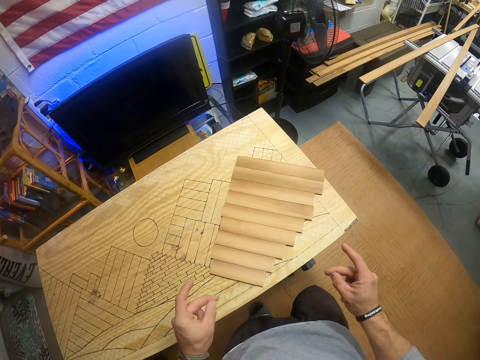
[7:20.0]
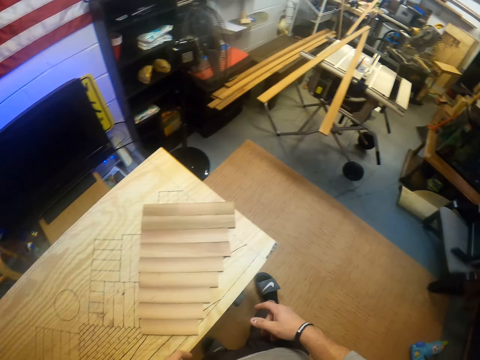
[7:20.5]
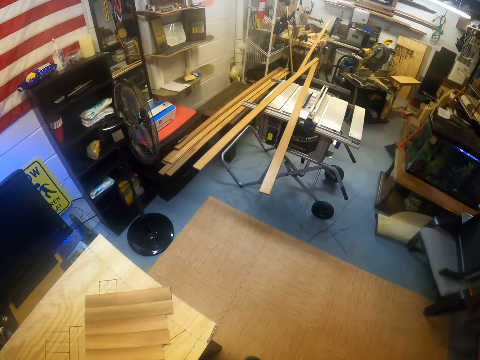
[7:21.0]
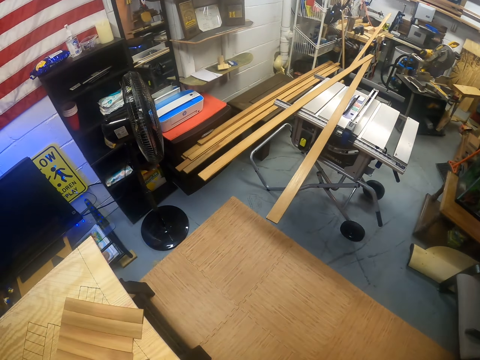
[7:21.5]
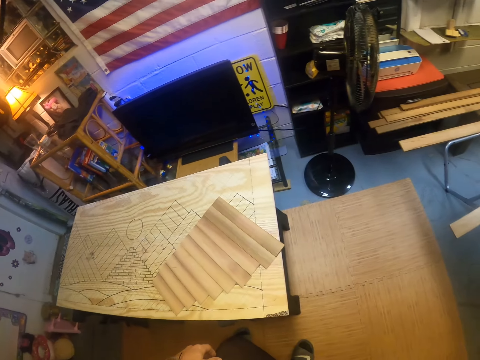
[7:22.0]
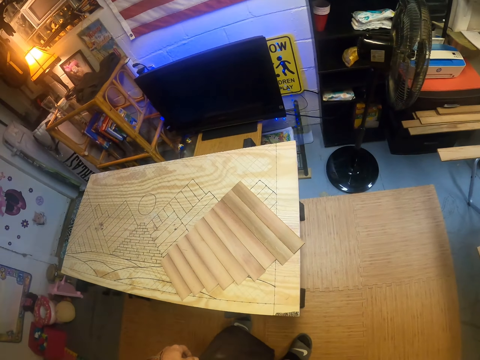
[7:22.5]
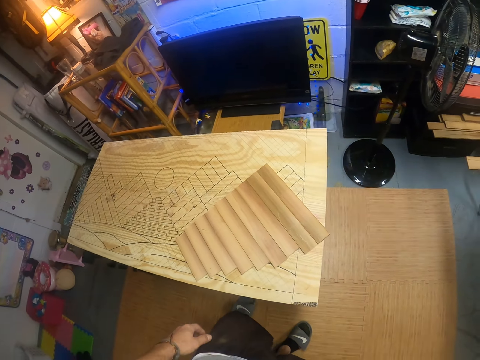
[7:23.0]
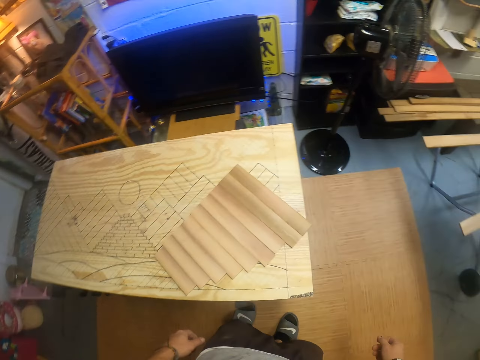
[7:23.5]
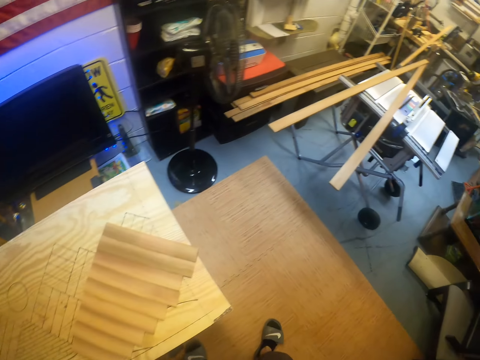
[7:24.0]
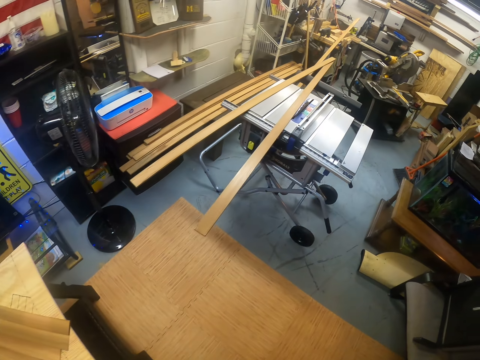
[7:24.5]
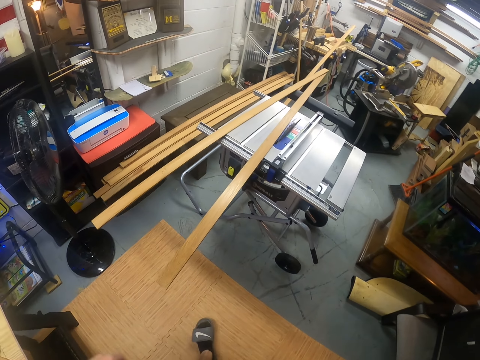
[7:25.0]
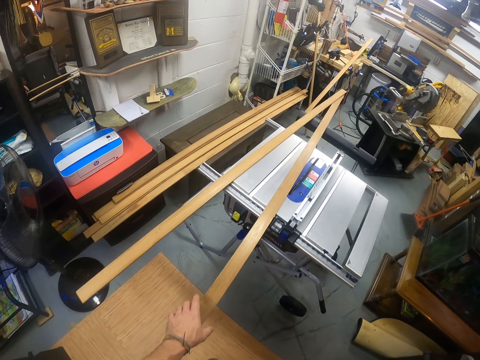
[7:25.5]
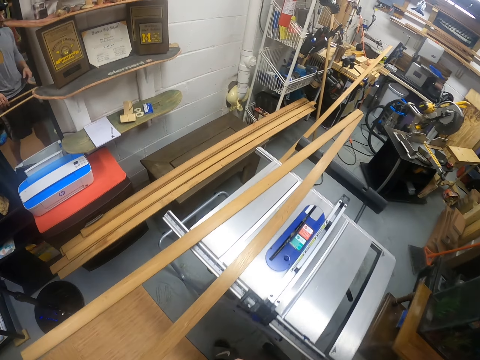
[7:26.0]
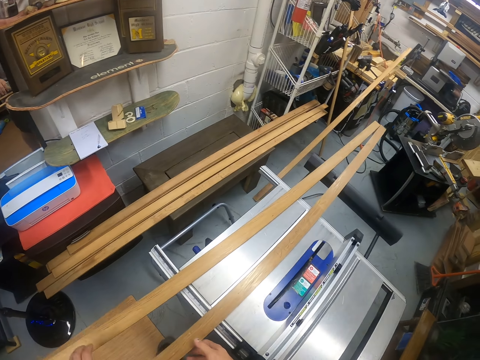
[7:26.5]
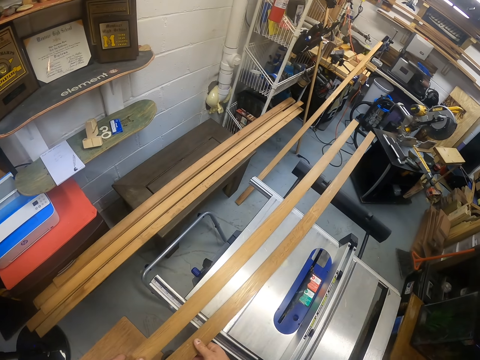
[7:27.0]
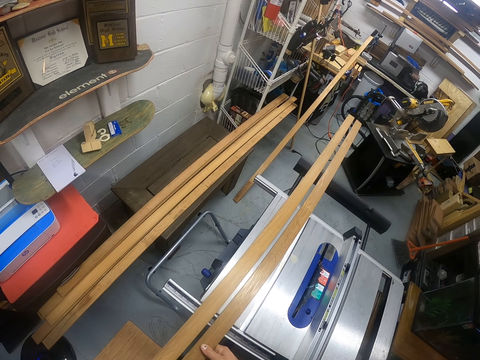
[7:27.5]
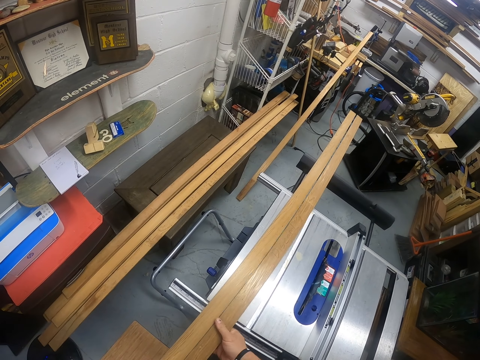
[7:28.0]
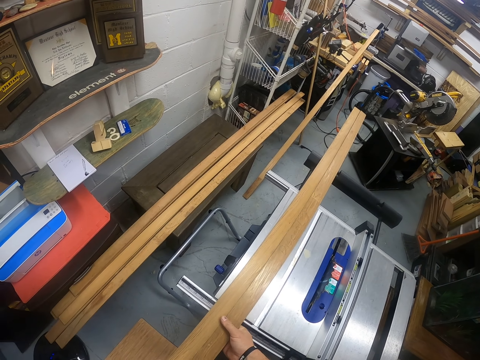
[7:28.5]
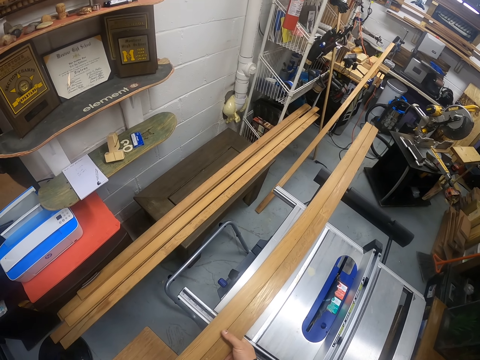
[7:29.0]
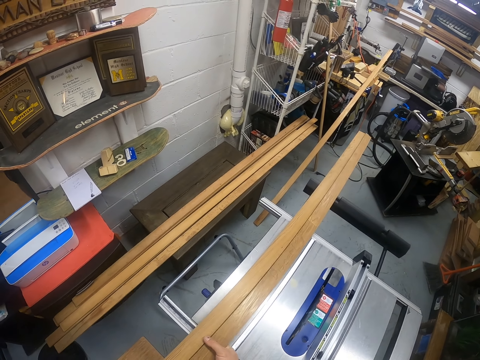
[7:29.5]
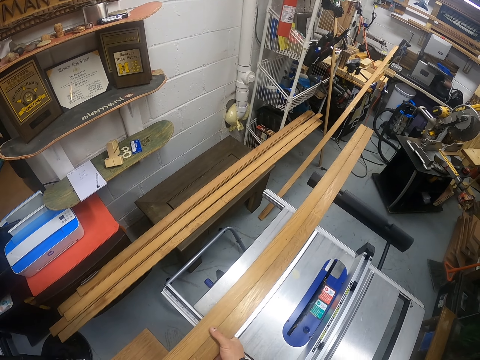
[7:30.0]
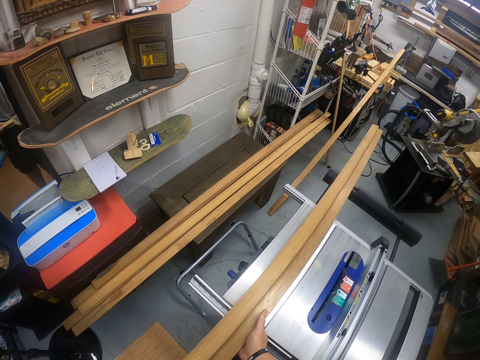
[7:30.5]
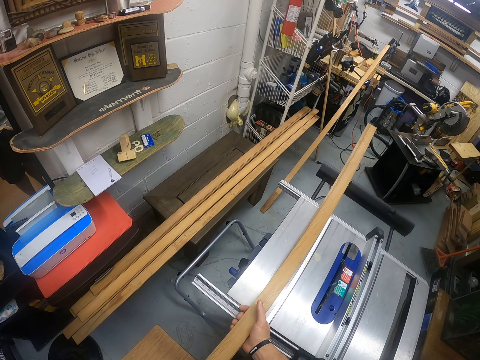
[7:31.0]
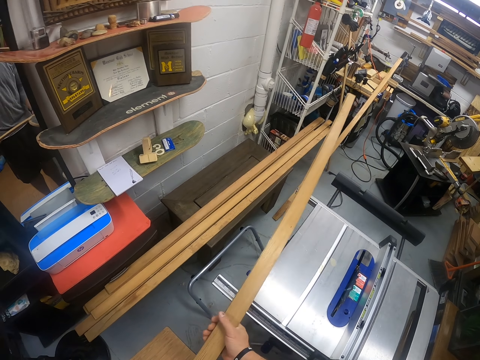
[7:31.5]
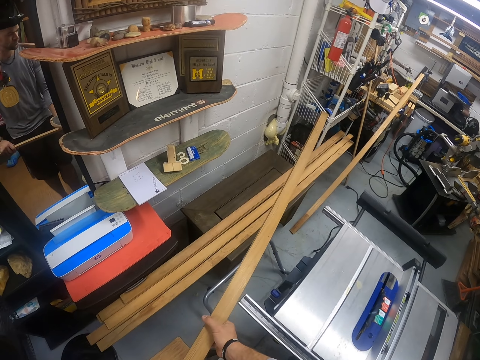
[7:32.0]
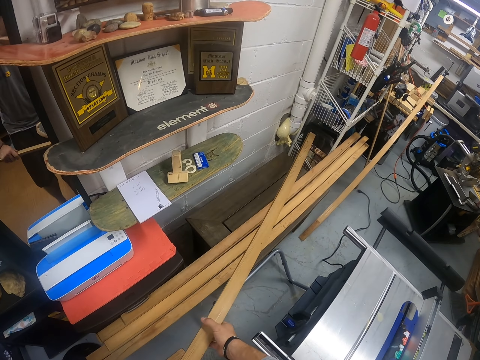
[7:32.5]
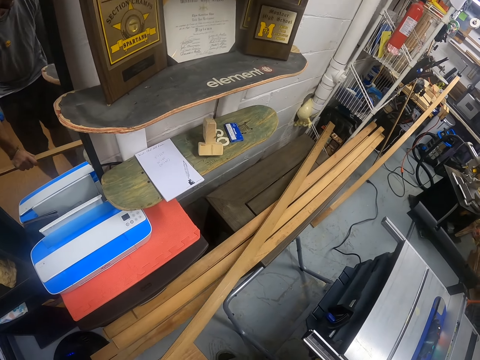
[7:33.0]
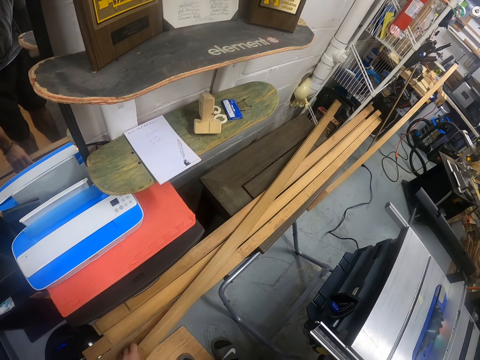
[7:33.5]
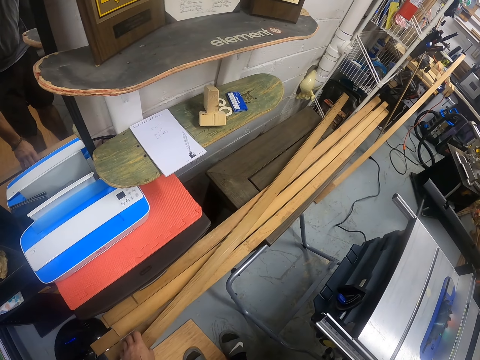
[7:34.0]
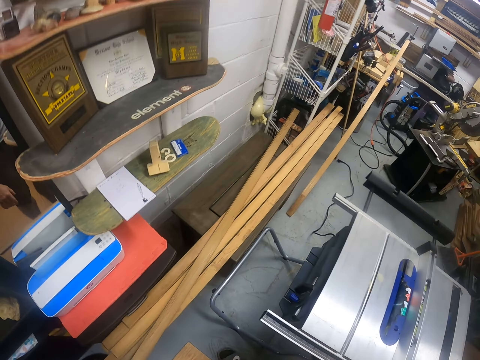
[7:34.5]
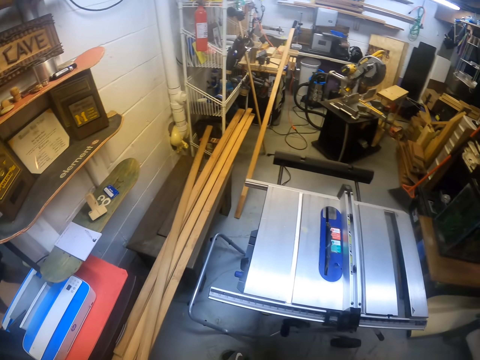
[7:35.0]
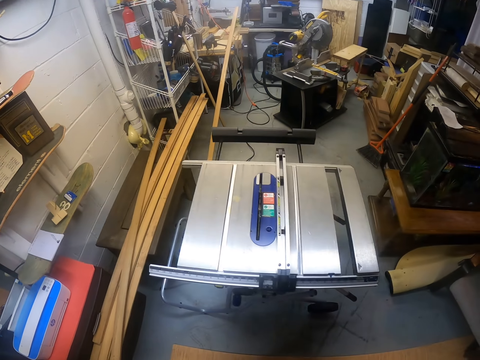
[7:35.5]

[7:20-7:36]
The camera wearer looks around. He walks. He moves a wood on the table saw with his left hand. He holds wood planks. He moves the wood on the table saw with his left hand again. He arranges the woods on the table saw with both hands. He picks up the woods from the table saw with both hands. He drops the woods on a pile of wood with his left hand.

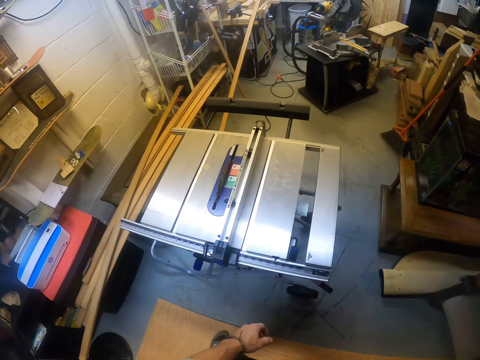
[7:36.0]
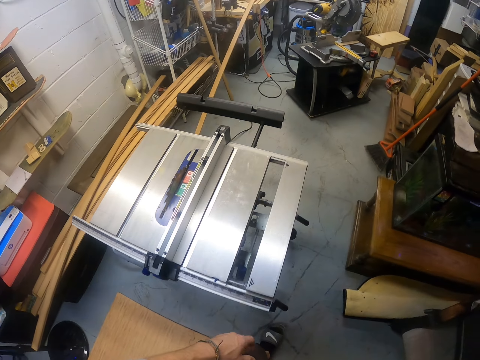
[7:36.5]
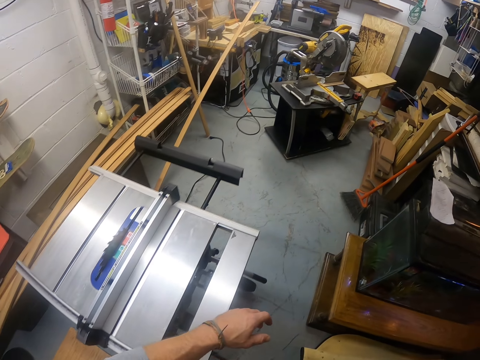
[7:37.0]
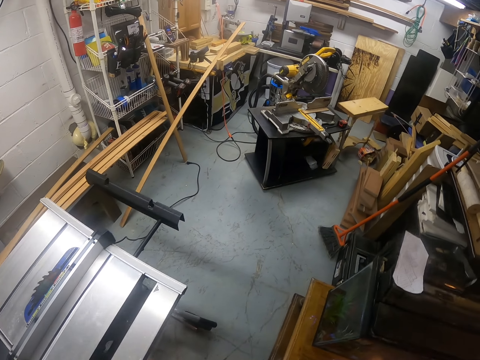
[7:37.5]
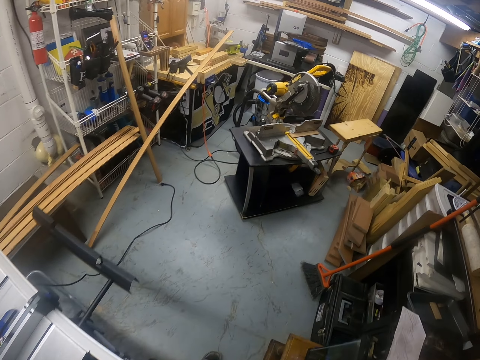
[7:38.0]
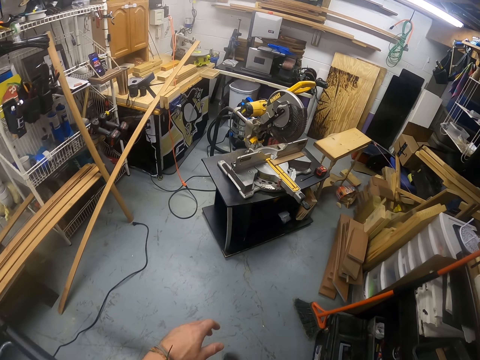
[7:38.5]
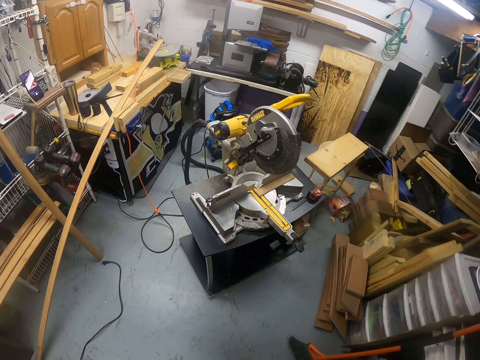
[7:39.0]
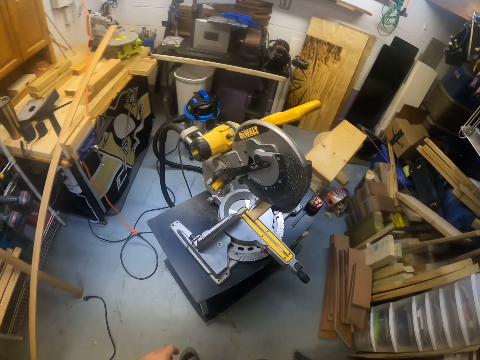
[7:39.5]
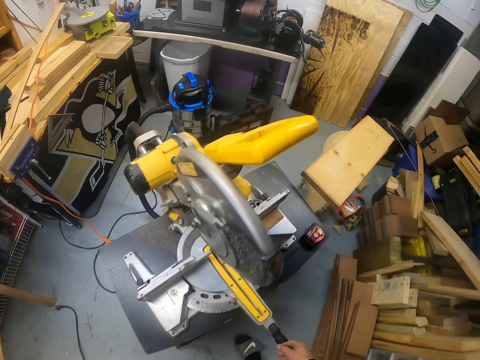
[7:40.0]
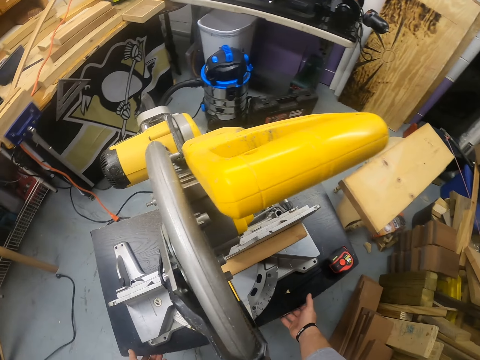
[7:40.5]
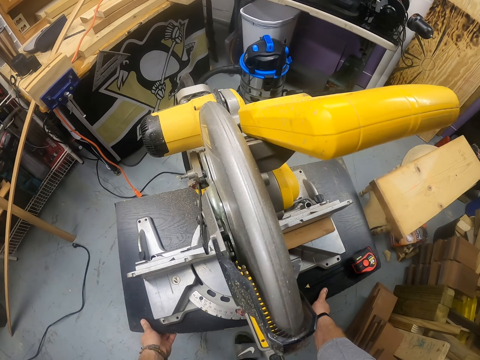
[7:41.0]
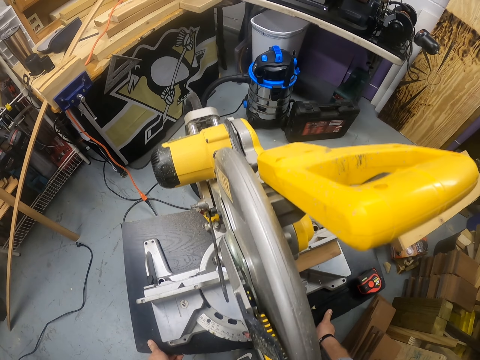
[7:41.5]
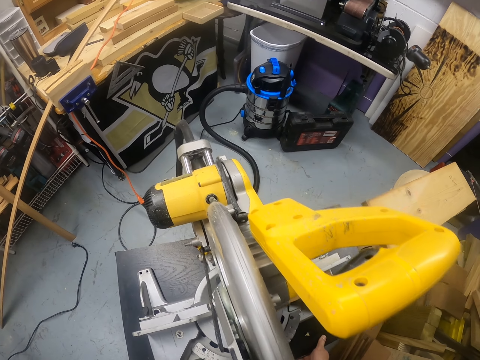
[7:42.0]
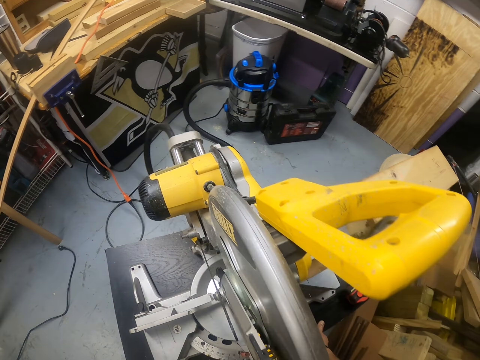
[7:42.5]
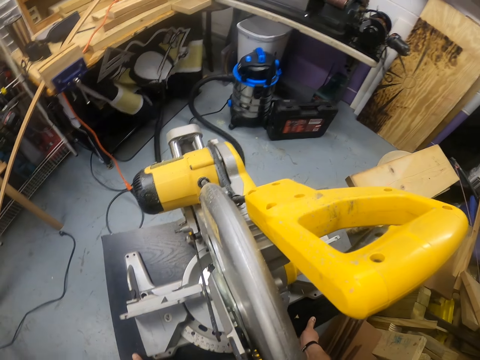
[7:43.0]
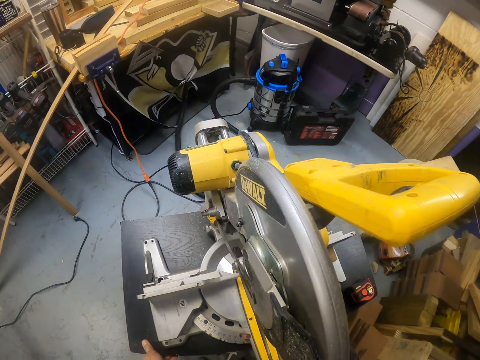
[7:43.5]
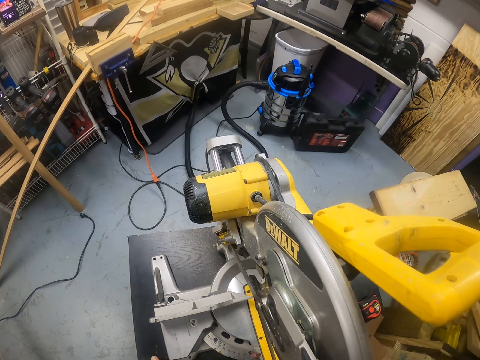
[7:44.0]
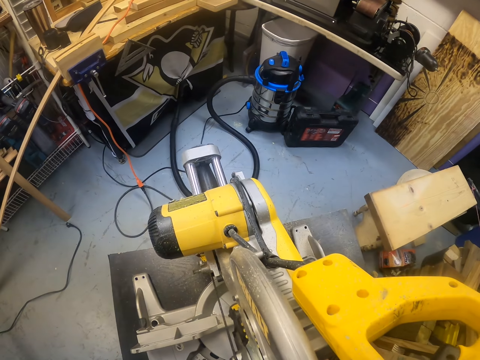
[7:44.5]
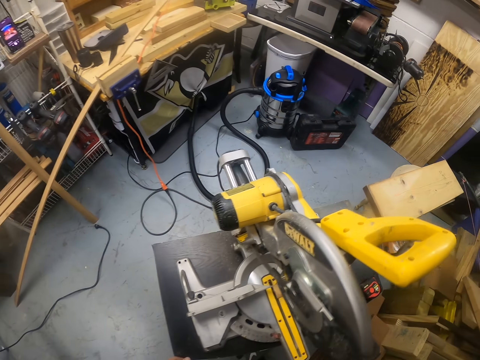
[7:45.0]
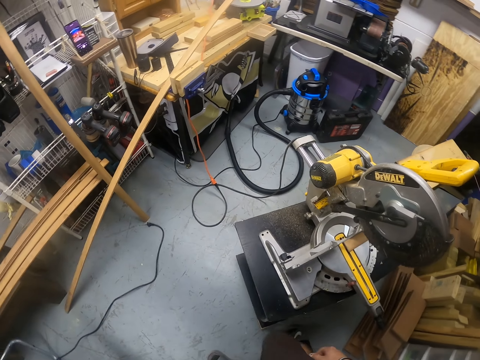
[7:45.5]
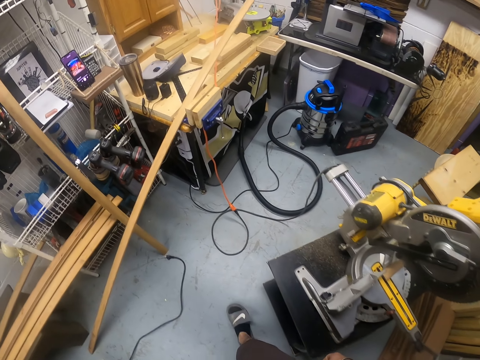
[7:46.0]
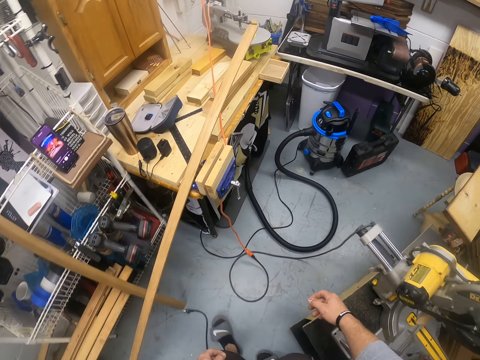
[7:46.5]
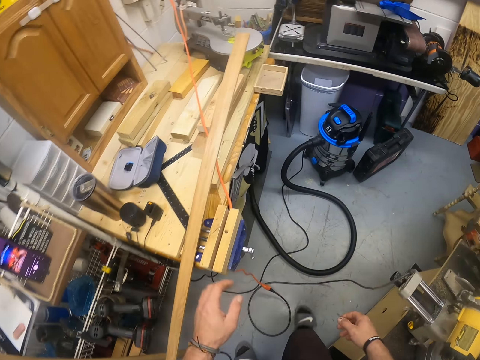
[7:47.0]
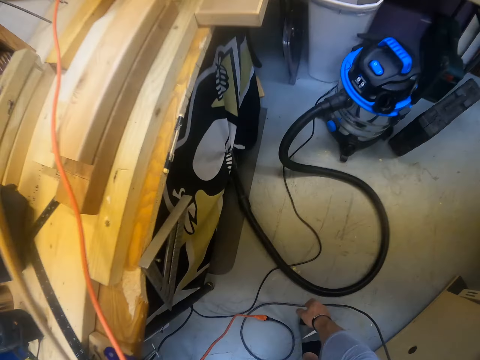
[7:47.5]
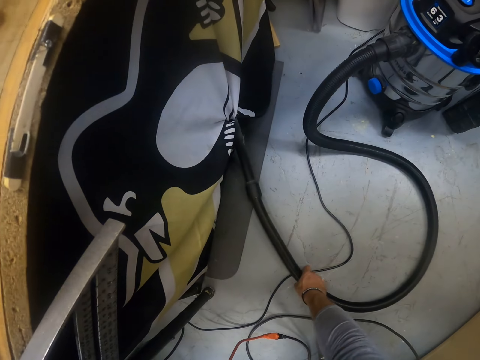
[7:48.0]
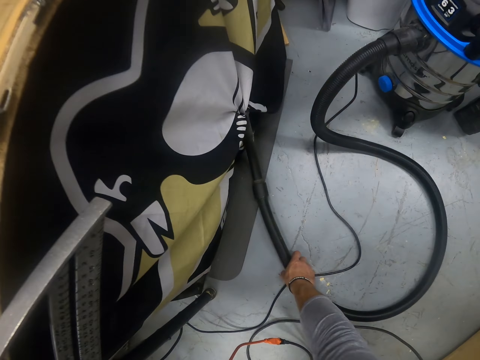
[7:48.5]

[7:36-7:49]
The camera wearer walks. He moves the bench with both hands. He touches a workbench with his left hand. He picks up a hose of a vacuum cleaner from the floor with his right hand.
